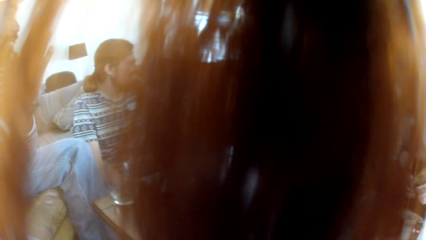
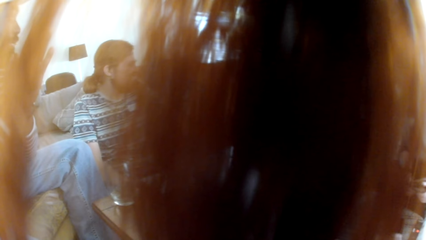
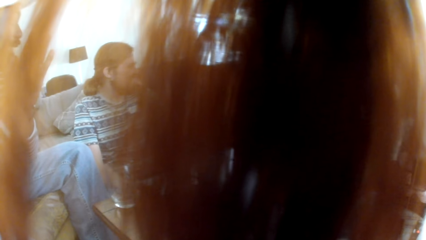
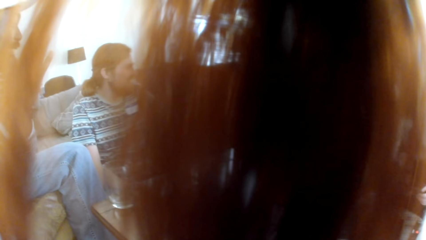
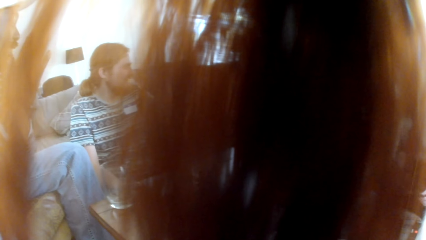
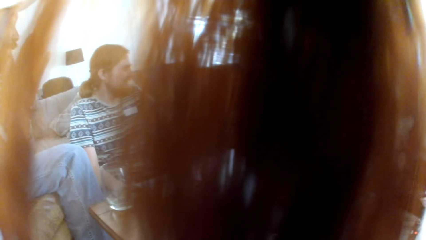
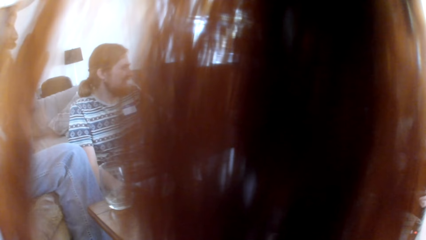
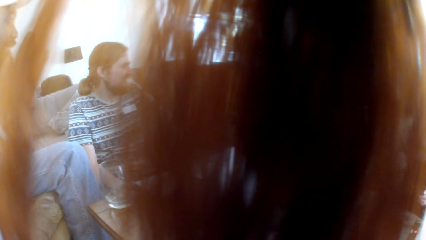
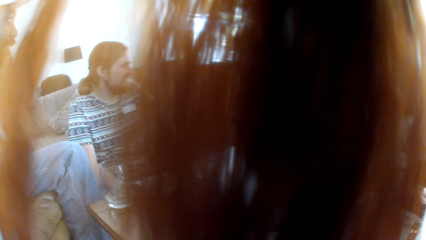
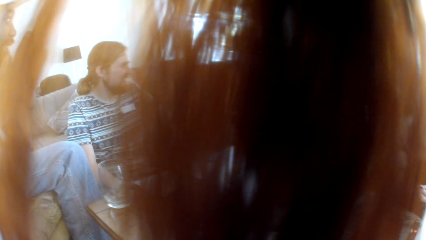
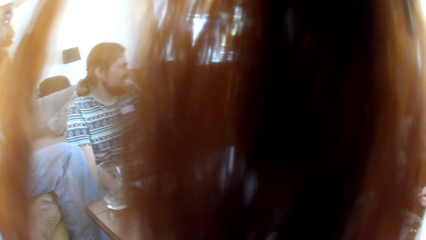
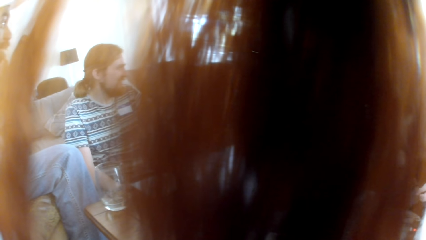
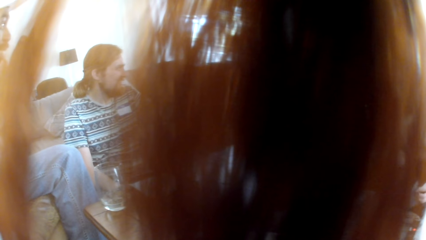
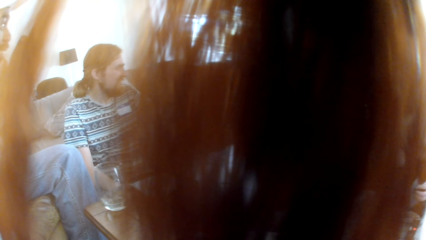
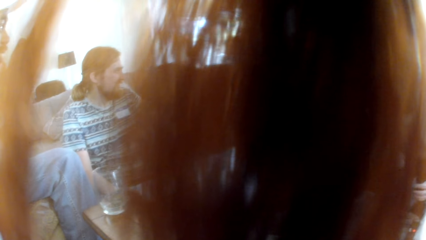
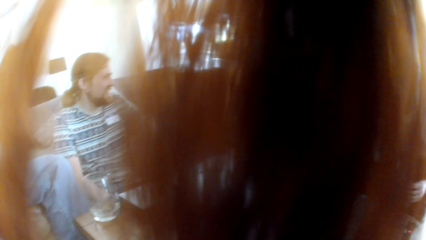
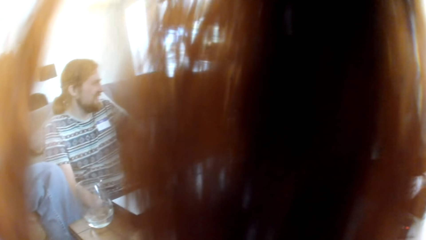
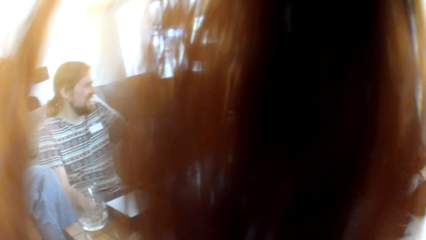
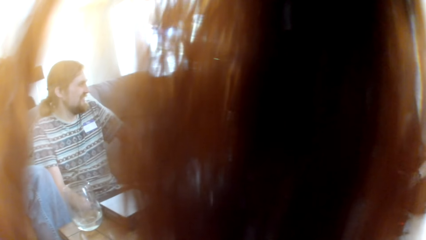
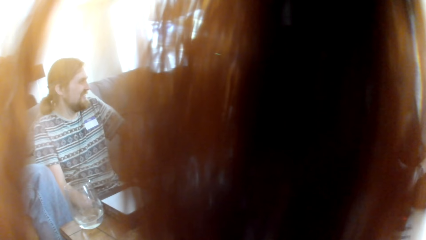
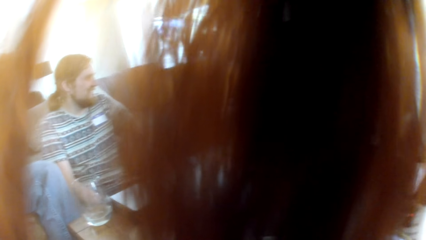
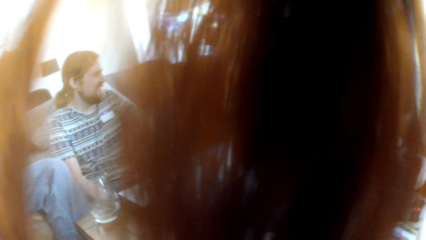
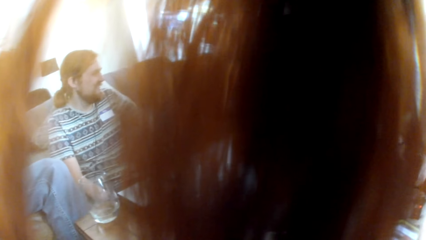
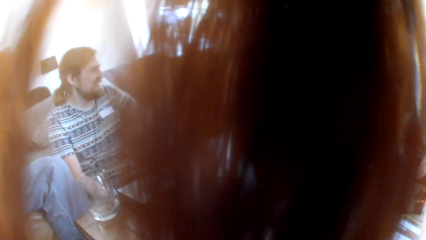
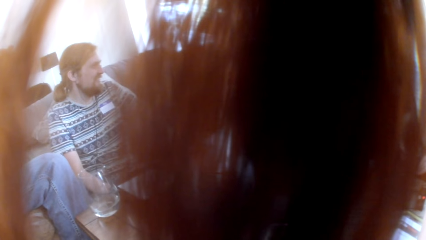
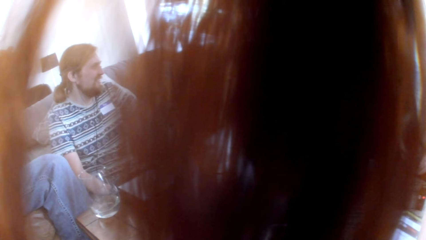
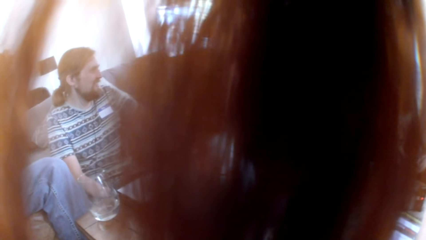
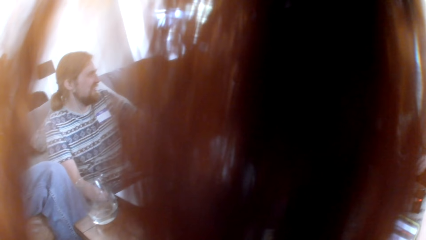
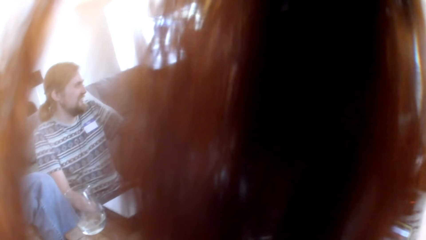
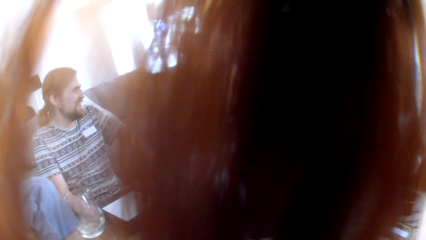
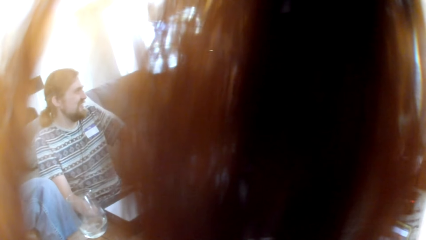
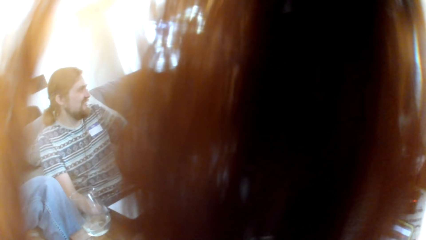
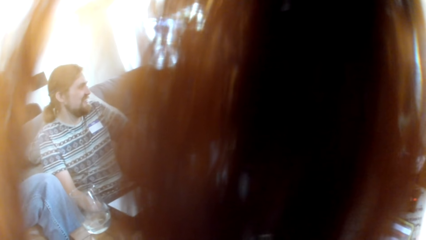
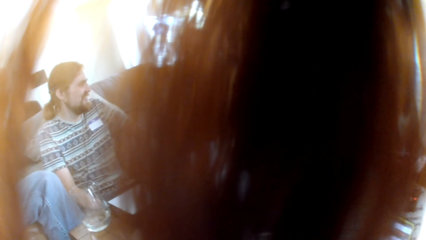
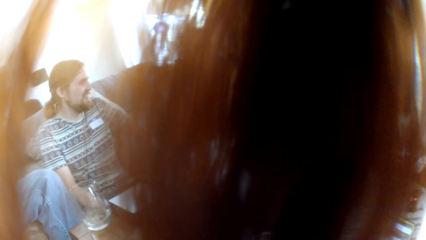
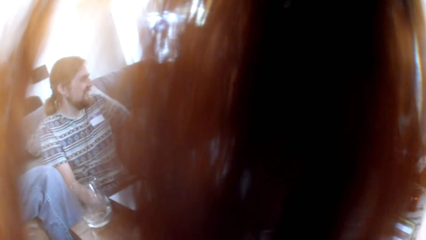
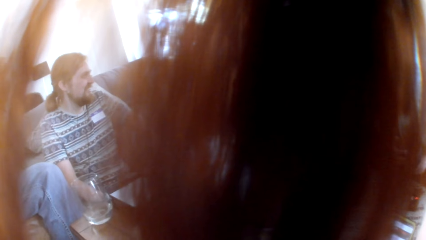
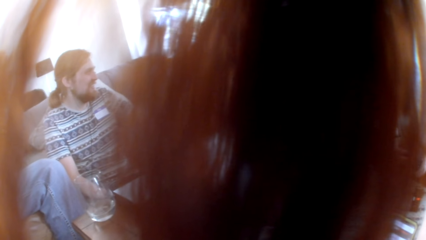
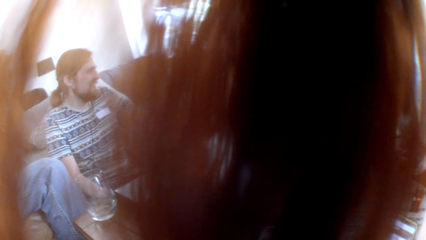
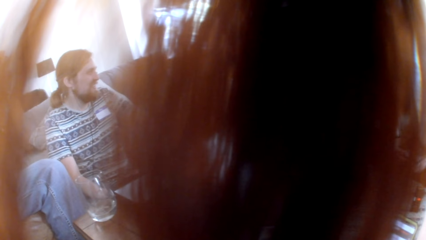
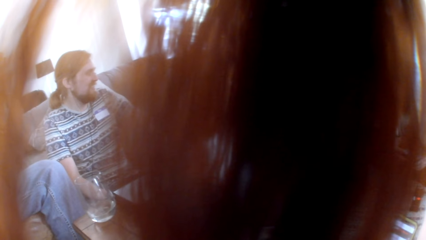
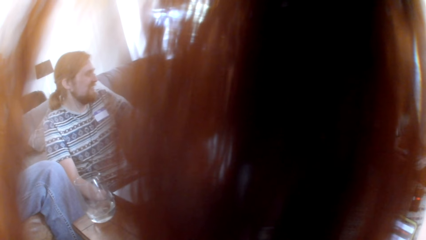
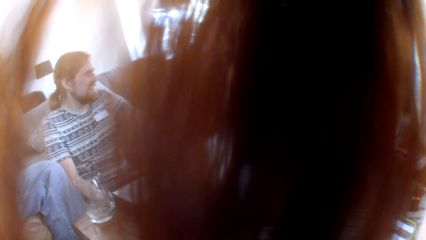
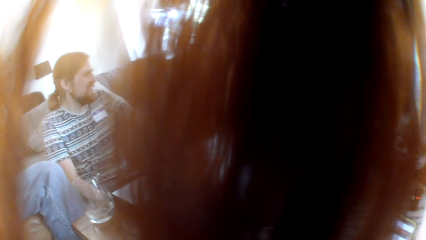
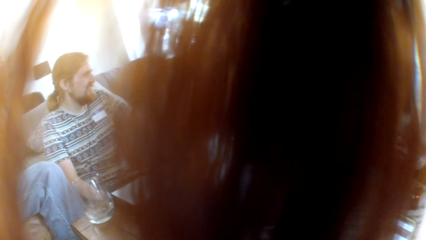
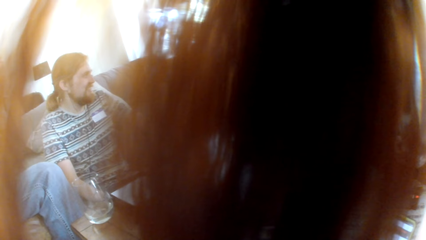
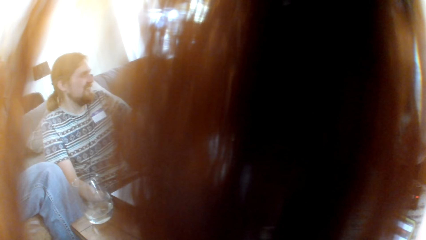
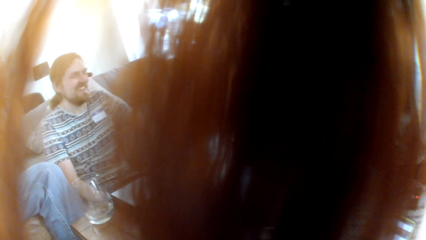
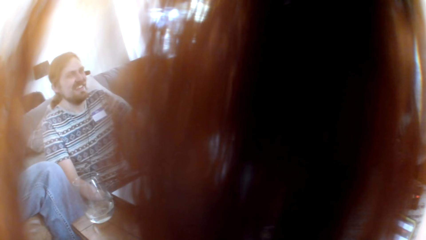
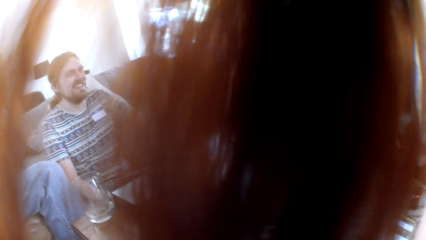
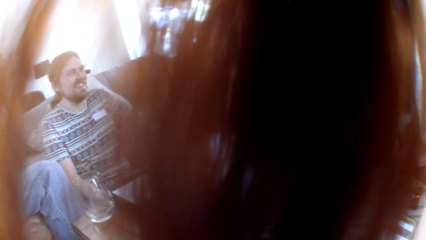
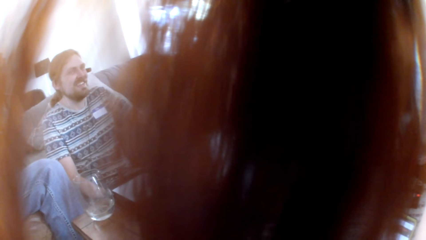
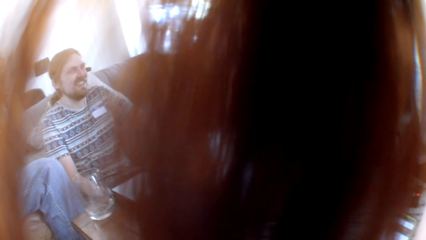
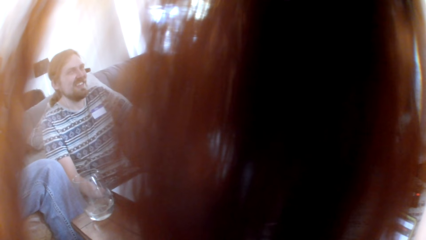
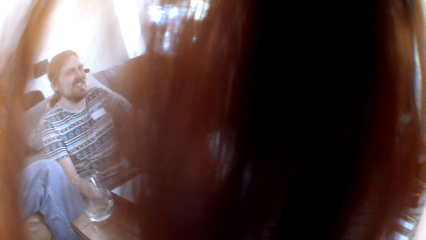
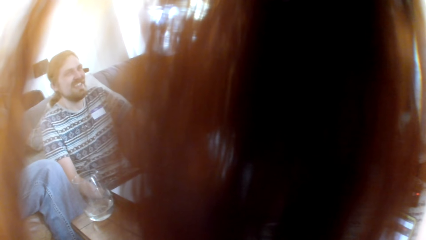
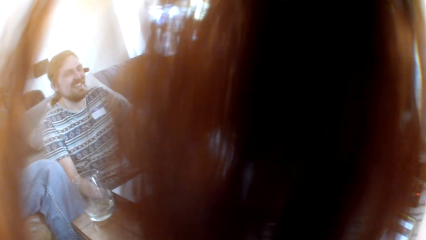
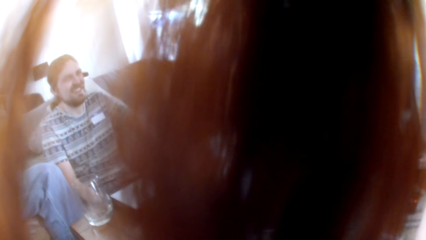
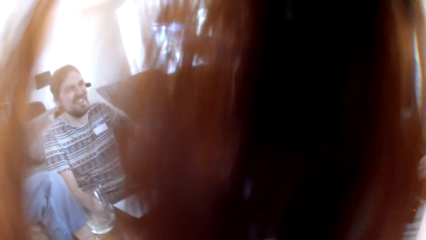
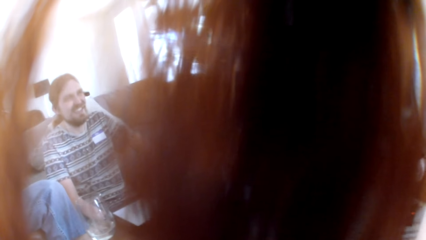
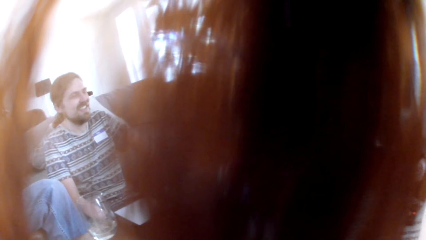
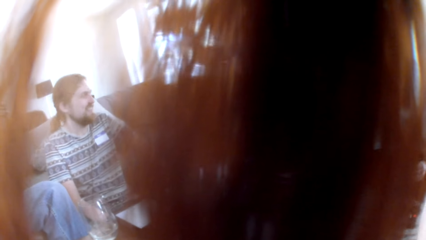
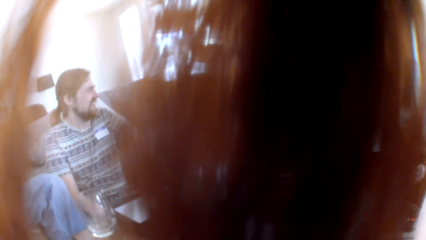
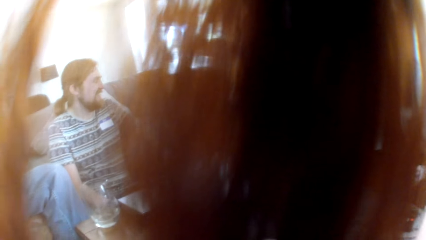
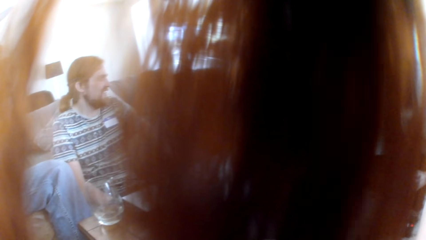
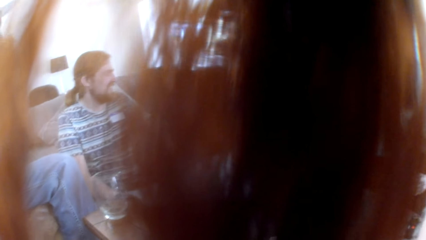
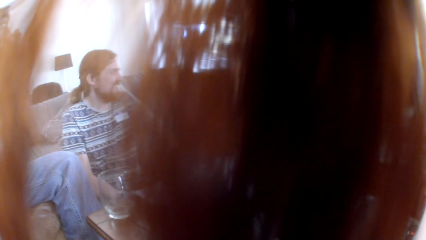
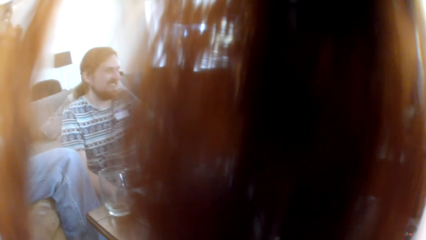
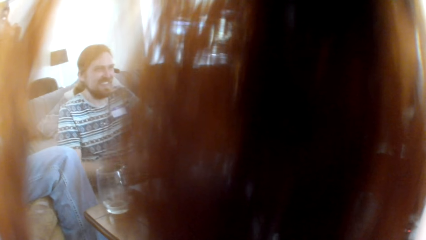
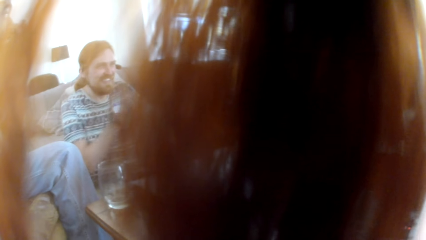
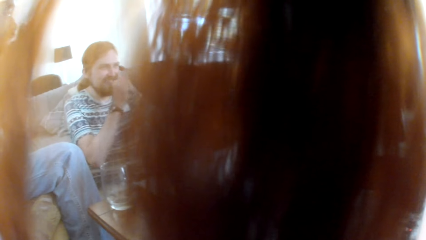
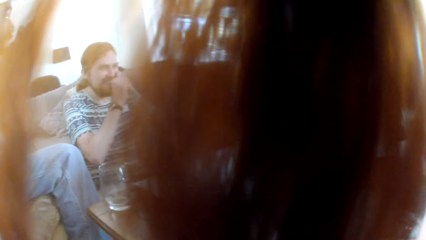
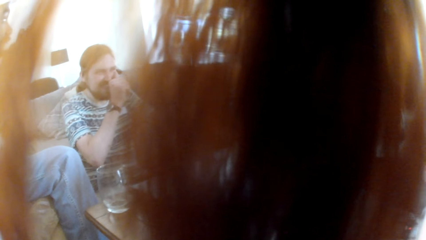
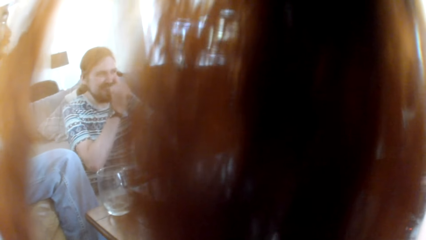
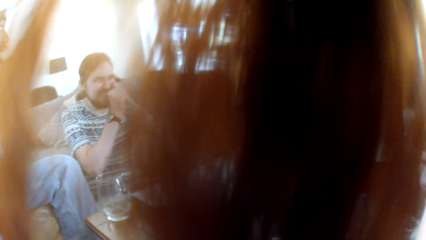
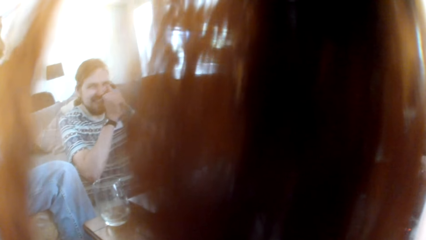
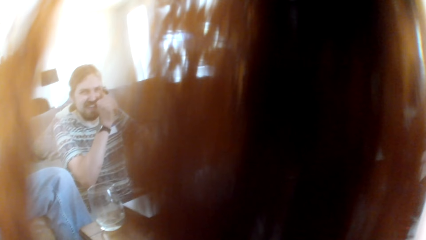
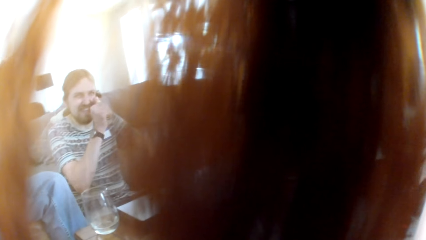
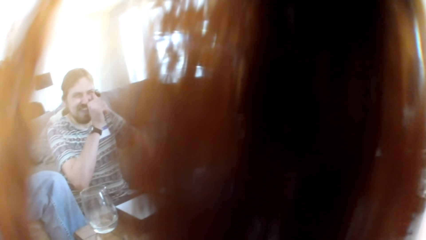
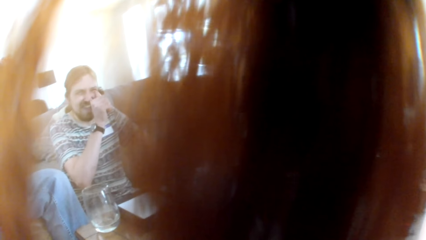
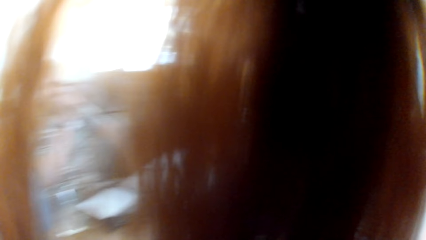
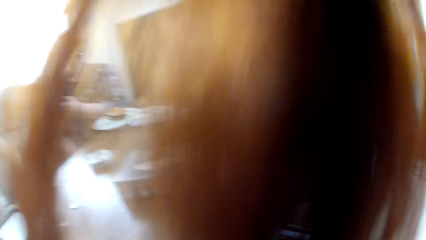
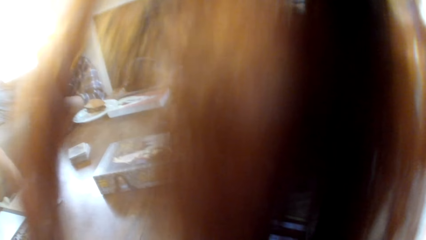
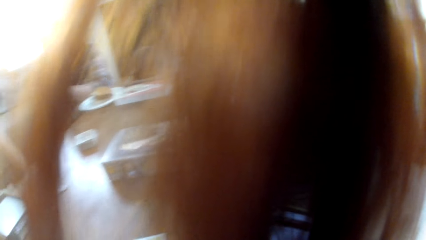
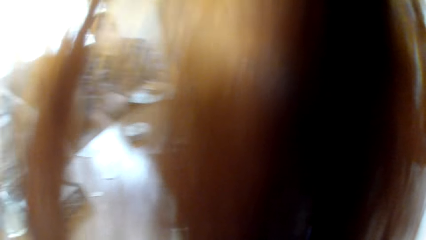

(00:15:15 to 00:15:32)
The camera wearer looks around. A man stares at another man. The first man stares at the camera wearer. The camera wearer interacts with the people in the room. Another man touches the face.
